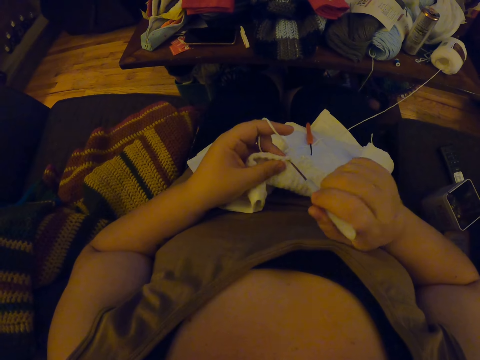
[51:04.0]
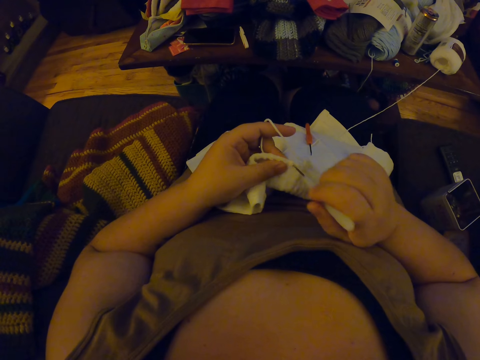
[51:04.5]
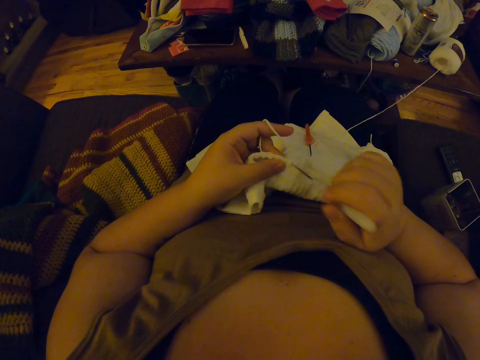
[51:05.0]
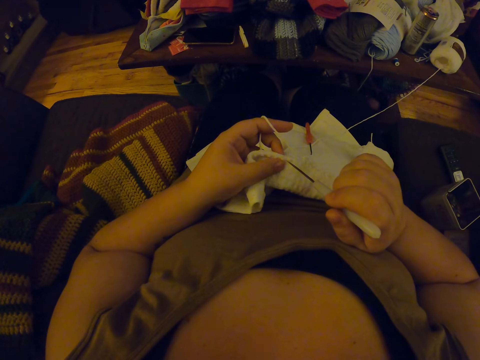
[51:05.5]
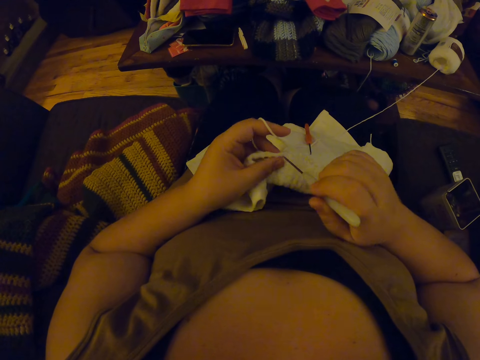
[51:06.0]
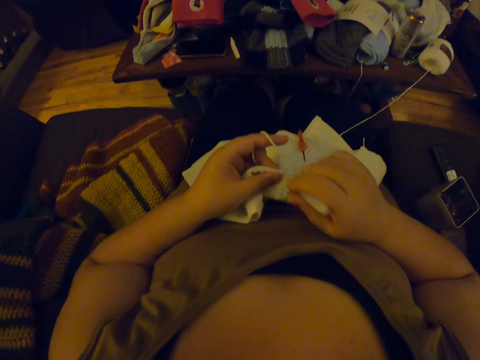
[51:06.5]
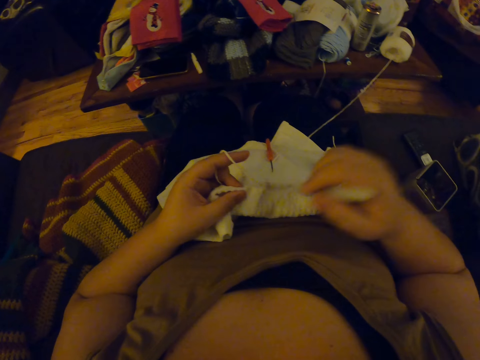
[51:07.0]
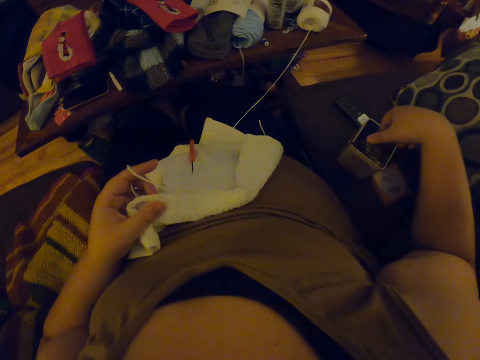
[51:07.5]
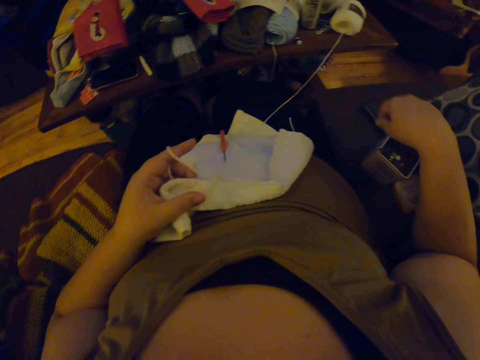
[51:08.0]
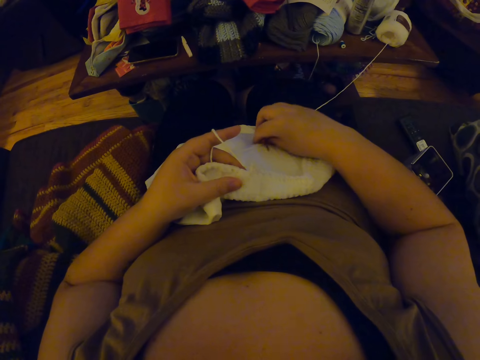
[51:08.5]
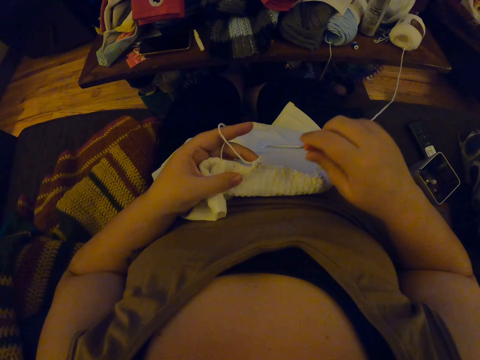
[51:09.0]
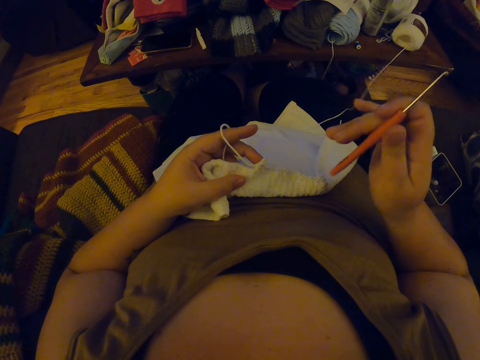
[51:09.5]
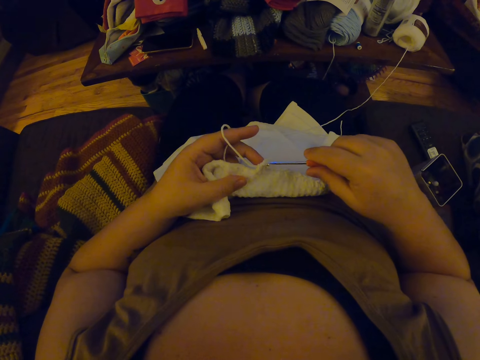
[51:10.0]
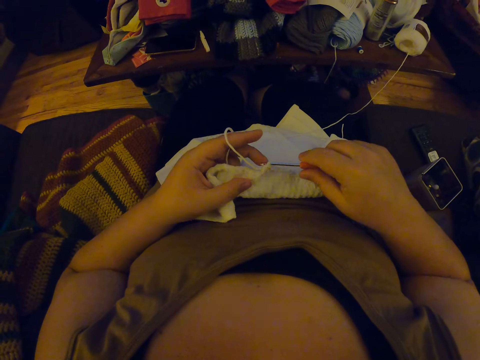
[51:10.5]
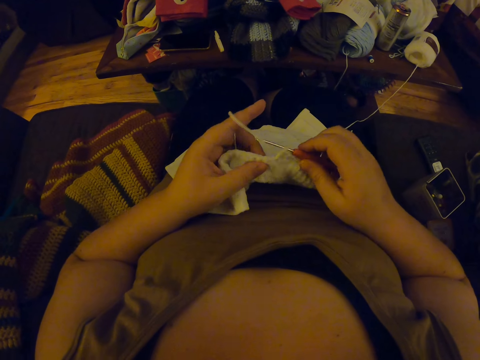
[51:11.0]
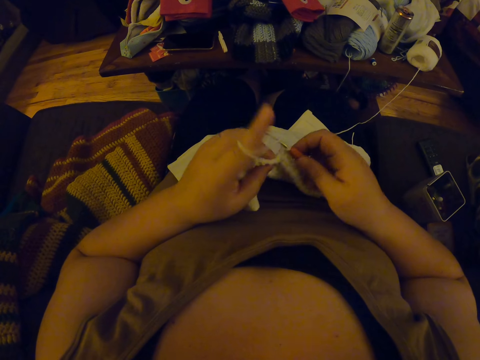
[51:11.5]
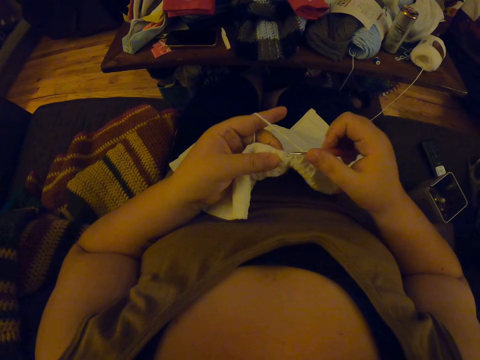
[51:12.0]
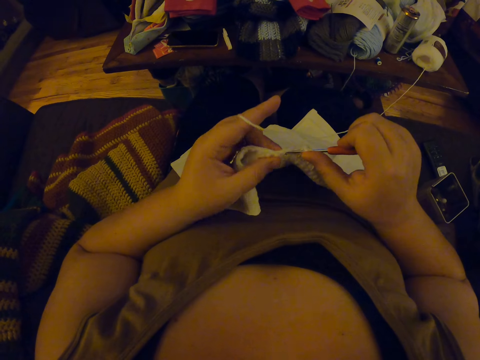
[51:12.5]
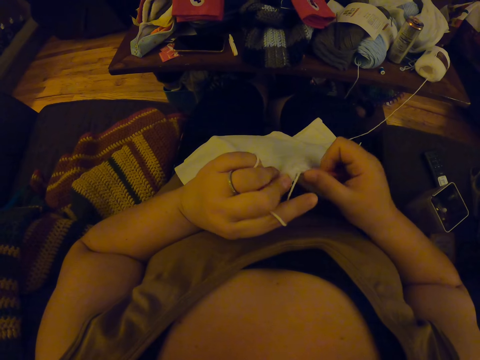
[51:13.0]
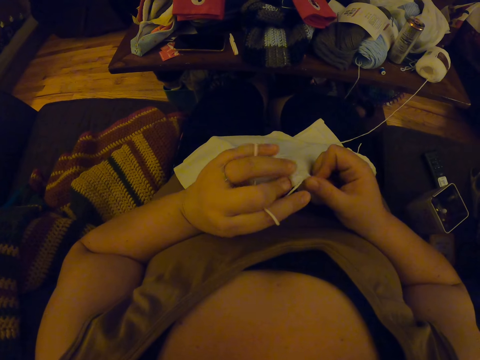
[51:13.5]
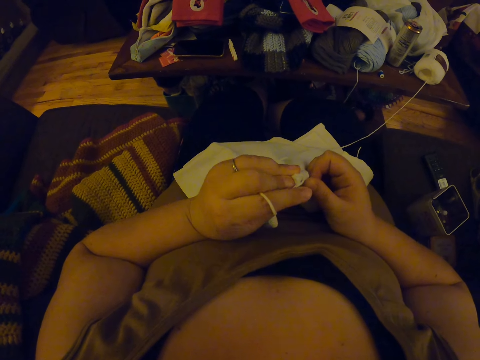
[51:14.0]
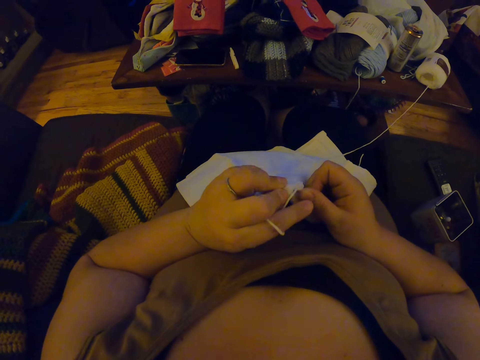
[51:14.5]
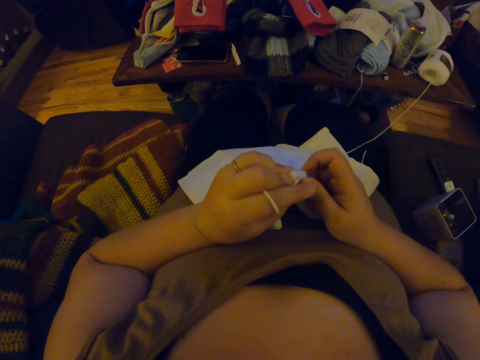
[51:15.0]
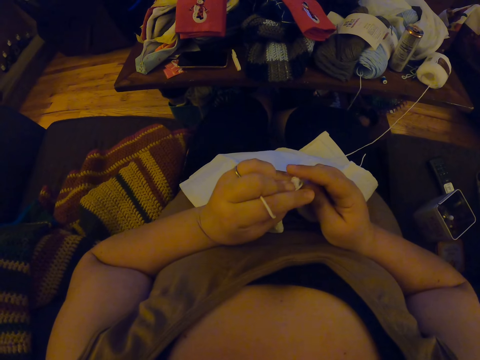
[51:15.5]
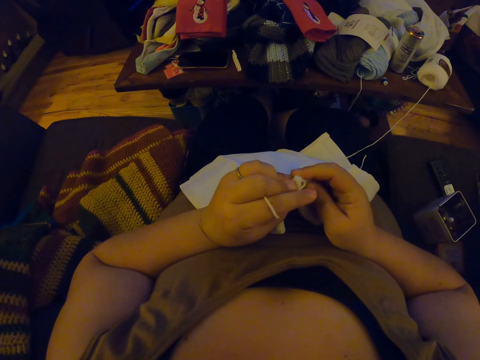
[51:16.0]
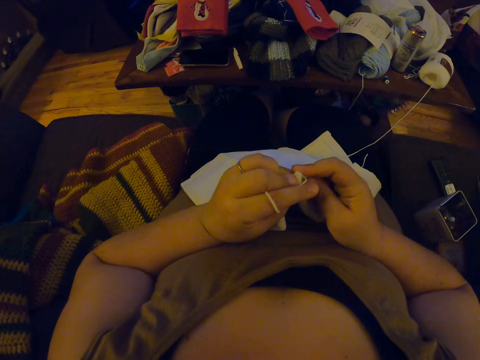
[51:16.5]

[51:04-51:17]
The camera wearer drops the crochet pin or awl. They pick up the crochet pin on the napkin. They continue to crochet the napkin. They scrub the fabric.

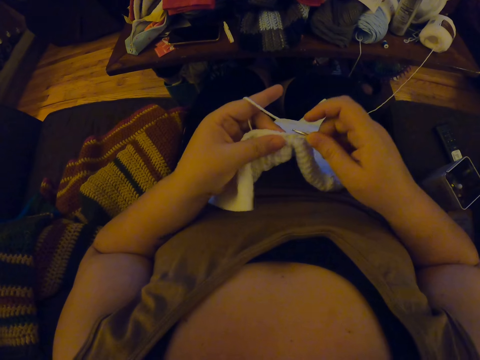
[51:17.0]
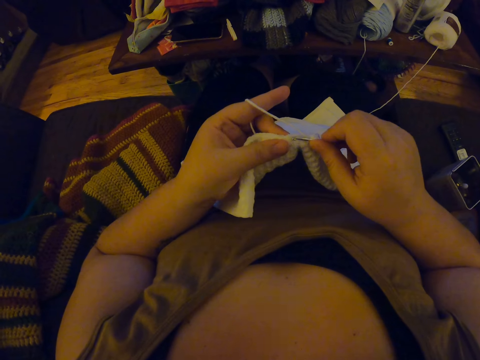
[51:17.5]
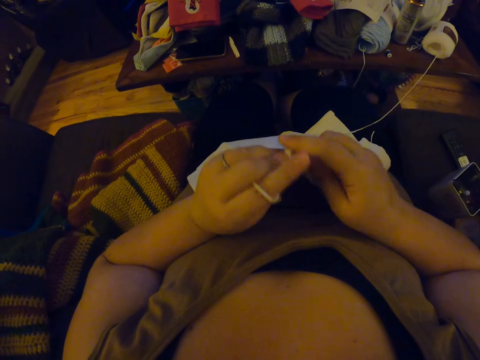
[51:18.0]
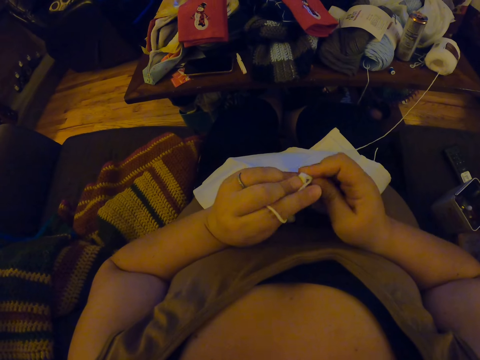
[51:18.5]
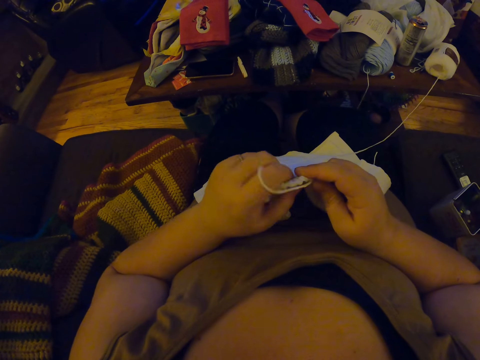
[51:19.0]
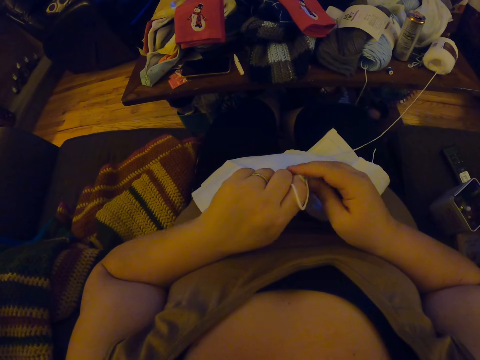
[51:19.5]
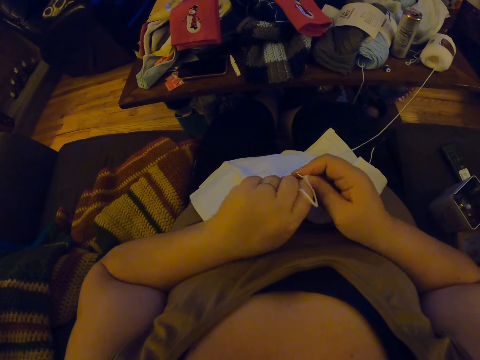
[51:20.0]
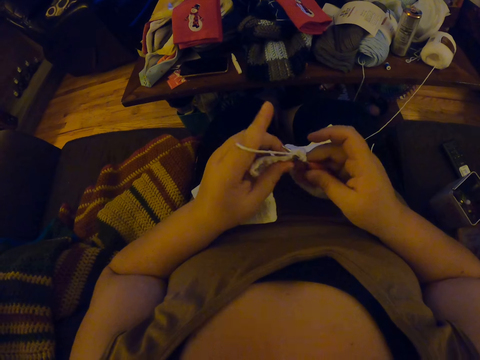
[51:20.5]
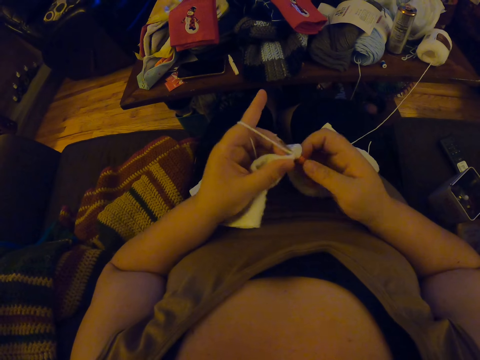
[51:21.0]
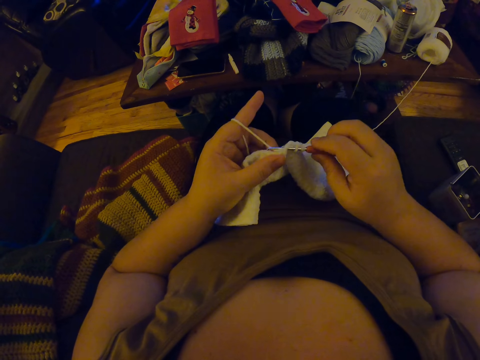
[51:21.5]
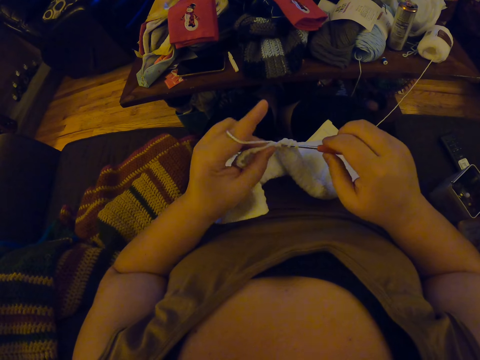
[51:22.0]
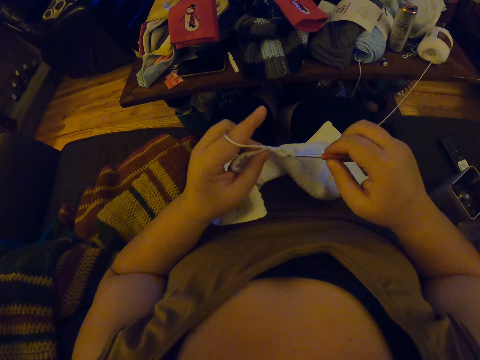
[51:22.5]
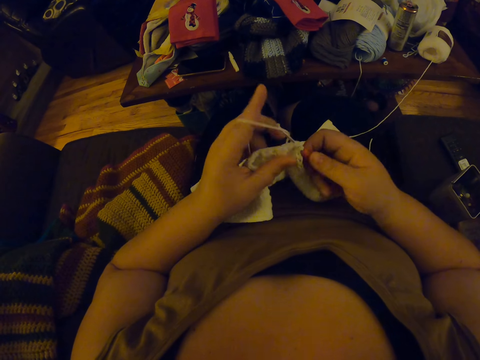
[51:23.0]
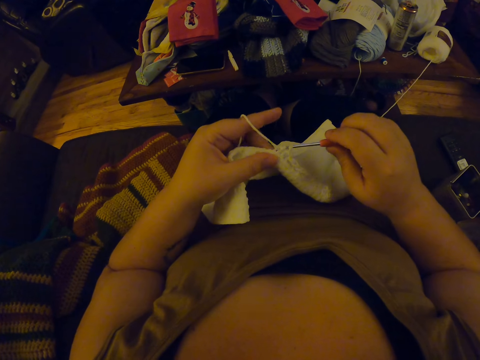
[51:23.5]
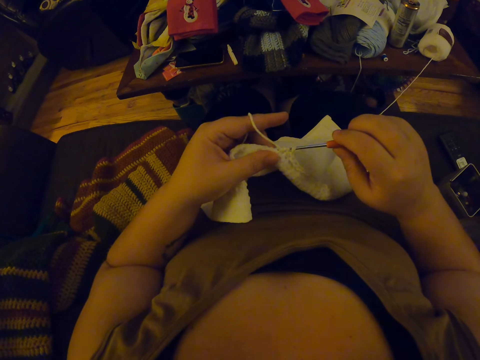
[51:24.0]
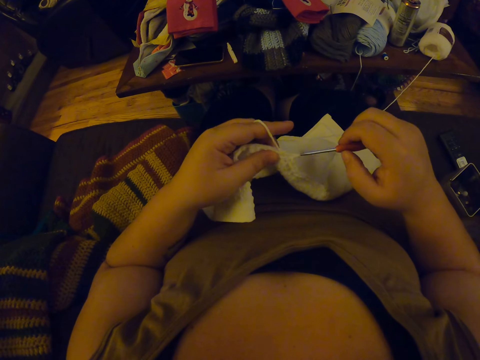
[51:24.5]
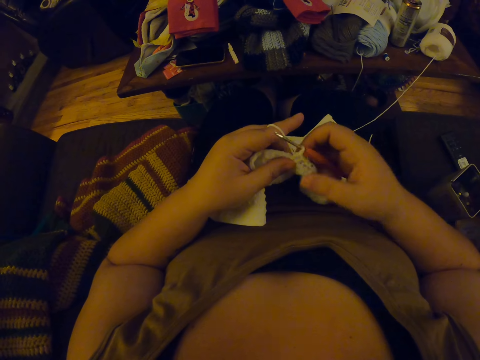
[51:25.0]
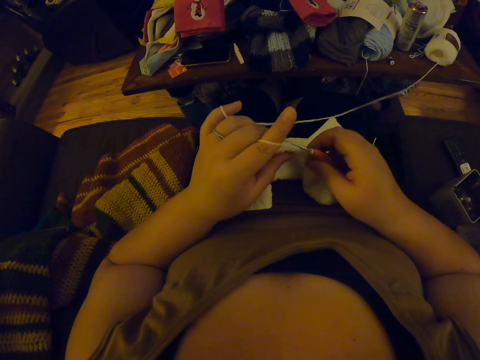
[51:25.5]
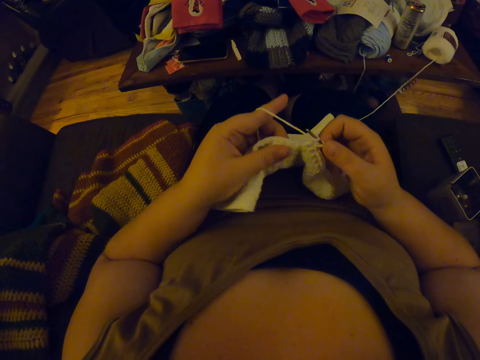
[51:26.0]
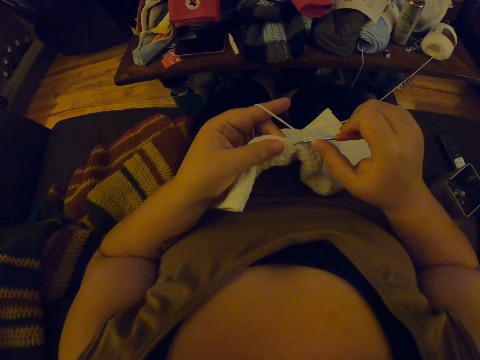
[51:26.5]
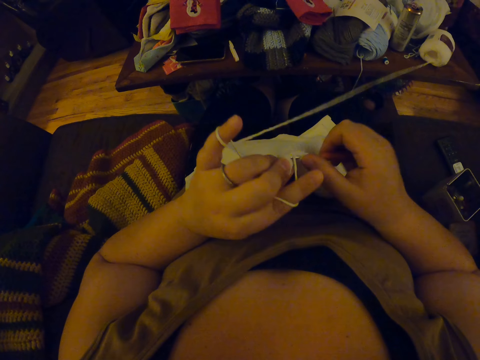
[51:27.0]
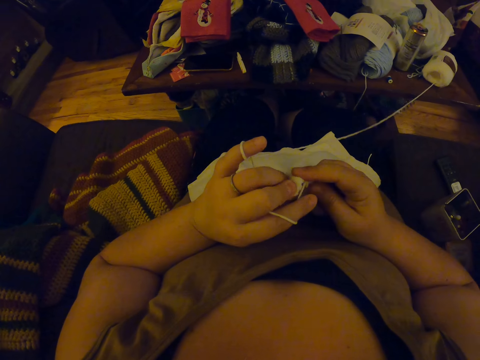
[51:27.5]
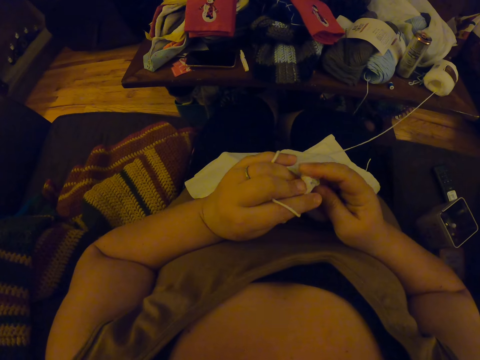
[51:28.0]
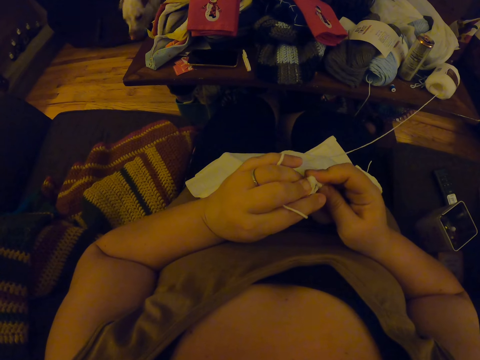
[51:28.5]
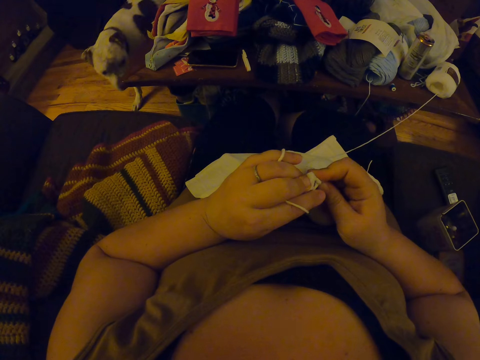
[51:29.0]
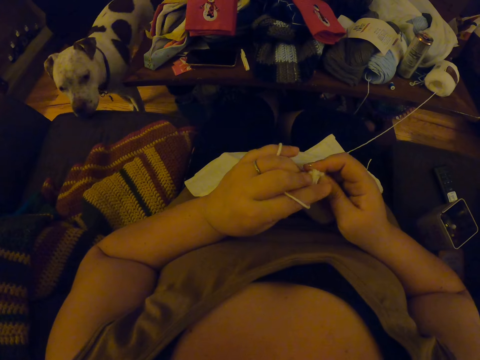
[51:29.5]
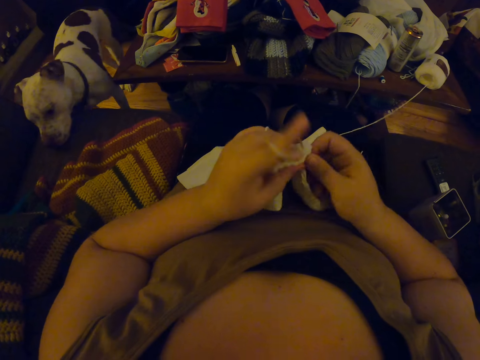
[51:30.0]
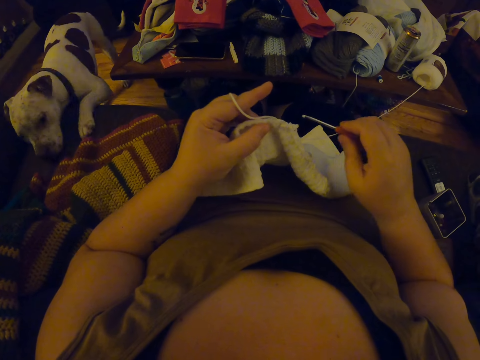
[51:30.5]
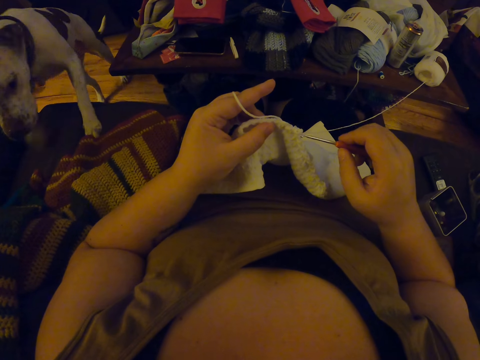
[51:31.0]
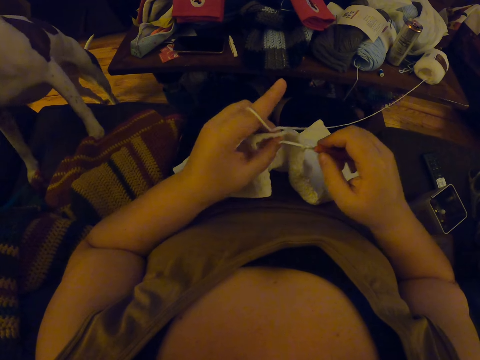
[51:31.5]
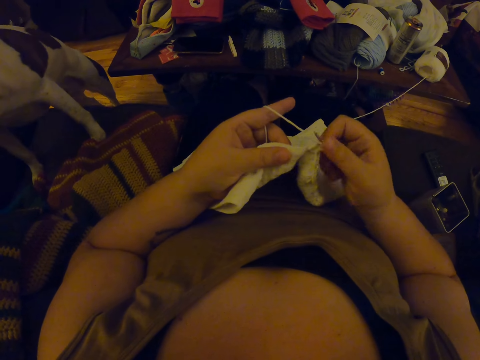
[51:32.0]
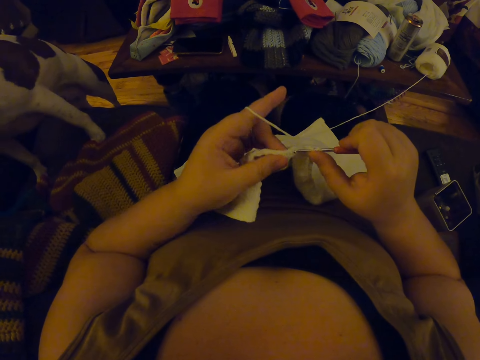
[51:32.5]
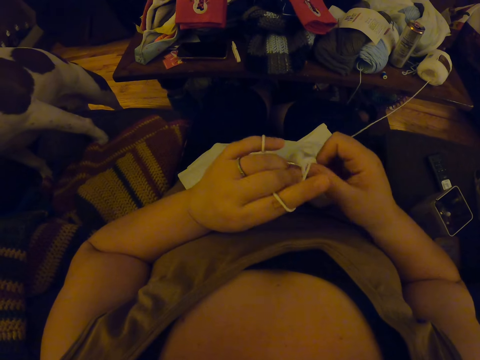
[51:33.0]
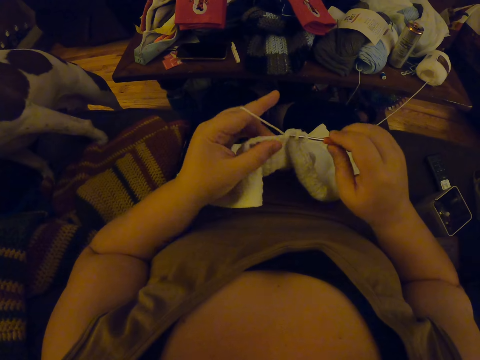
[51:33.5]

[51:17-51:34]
The camera wearer crochets the fabric. They scrub the fabric. They crochet the fabric. They scrub the fabric. They crochet the fabric.
